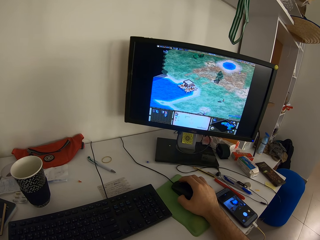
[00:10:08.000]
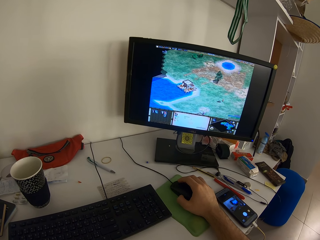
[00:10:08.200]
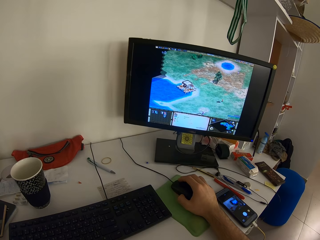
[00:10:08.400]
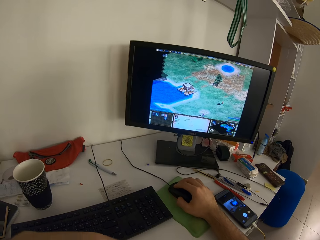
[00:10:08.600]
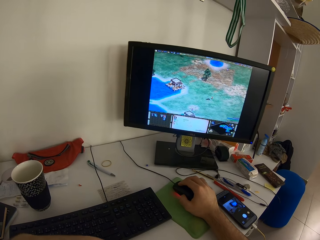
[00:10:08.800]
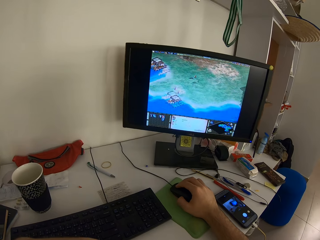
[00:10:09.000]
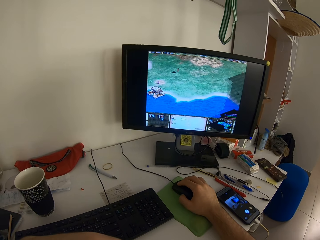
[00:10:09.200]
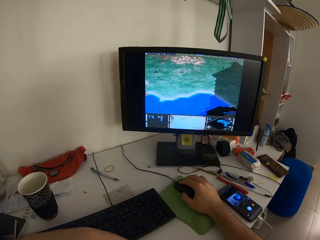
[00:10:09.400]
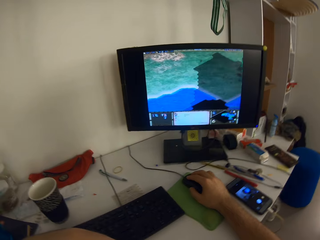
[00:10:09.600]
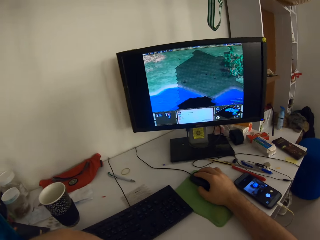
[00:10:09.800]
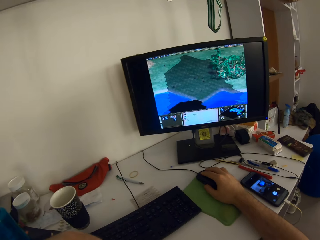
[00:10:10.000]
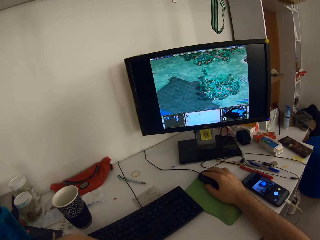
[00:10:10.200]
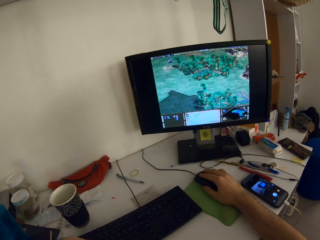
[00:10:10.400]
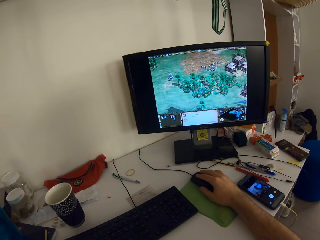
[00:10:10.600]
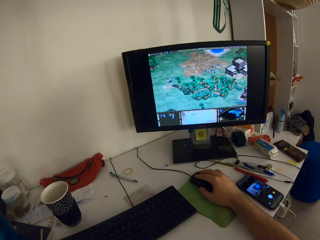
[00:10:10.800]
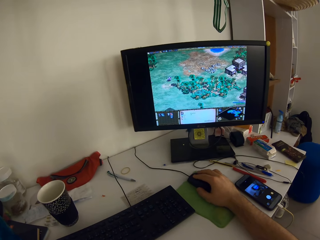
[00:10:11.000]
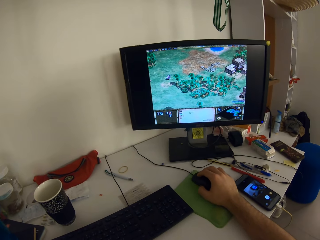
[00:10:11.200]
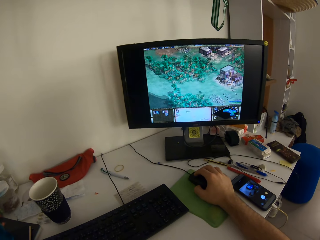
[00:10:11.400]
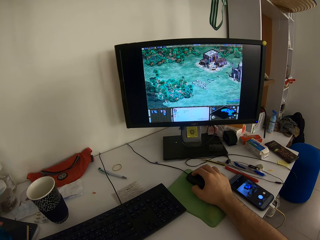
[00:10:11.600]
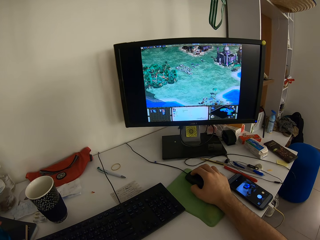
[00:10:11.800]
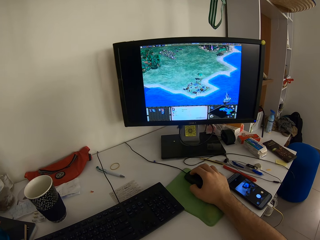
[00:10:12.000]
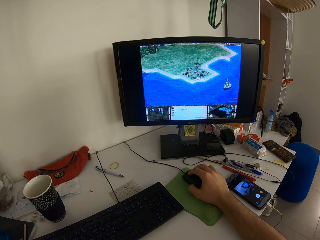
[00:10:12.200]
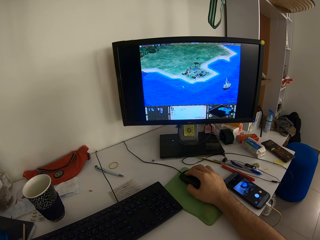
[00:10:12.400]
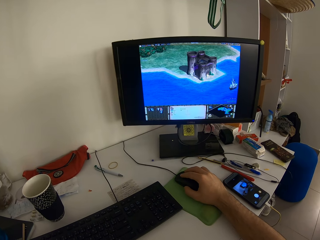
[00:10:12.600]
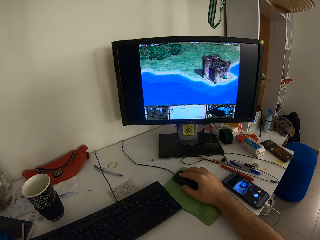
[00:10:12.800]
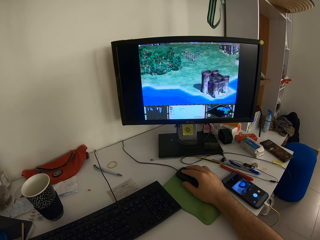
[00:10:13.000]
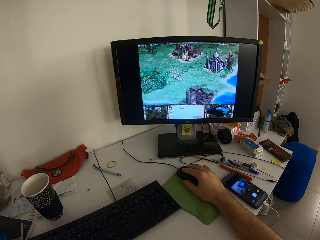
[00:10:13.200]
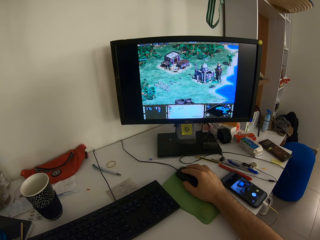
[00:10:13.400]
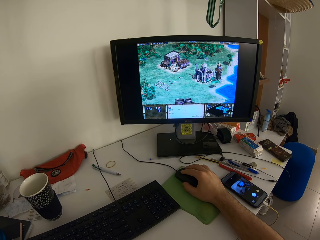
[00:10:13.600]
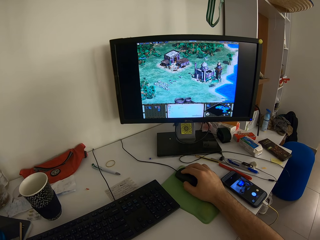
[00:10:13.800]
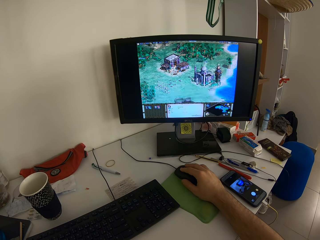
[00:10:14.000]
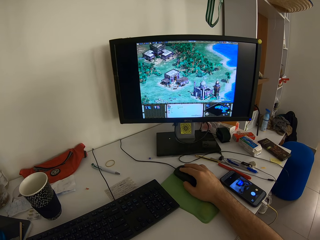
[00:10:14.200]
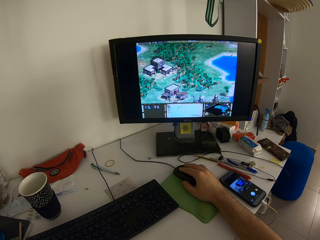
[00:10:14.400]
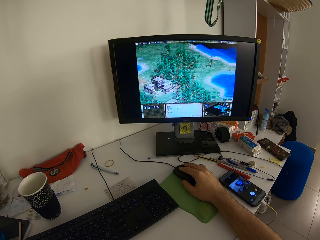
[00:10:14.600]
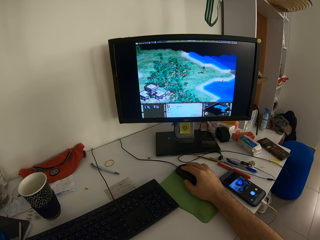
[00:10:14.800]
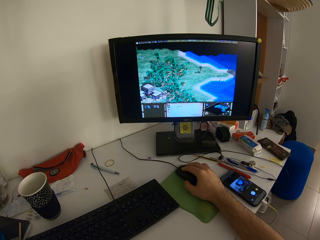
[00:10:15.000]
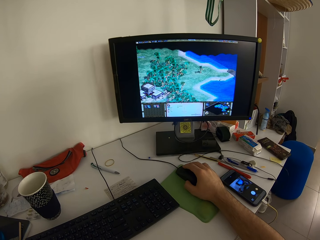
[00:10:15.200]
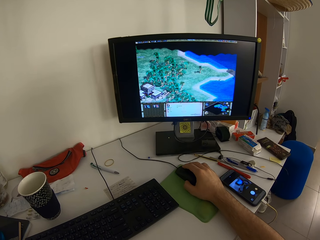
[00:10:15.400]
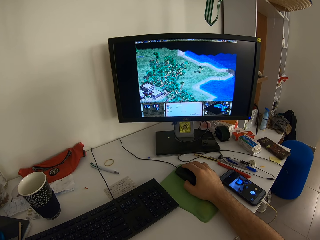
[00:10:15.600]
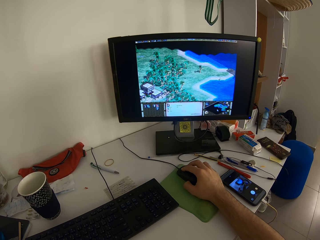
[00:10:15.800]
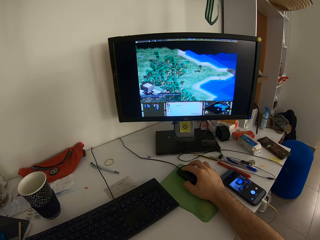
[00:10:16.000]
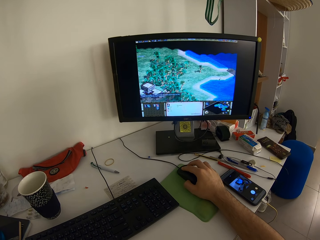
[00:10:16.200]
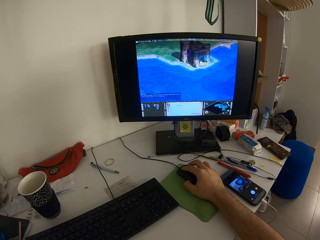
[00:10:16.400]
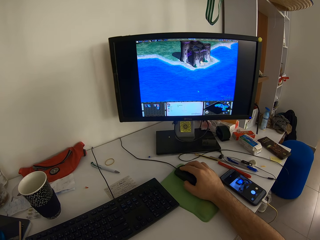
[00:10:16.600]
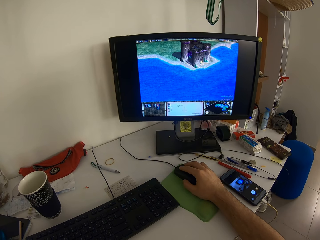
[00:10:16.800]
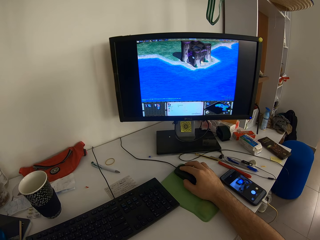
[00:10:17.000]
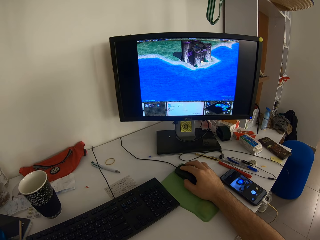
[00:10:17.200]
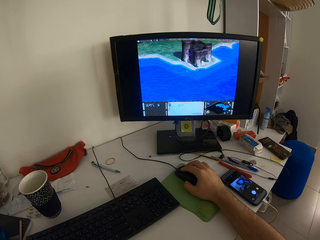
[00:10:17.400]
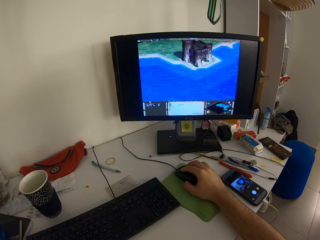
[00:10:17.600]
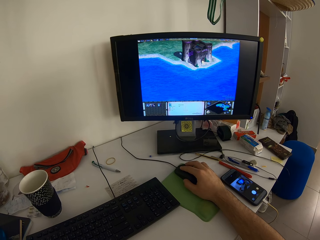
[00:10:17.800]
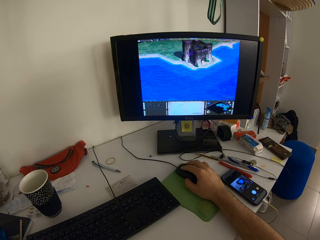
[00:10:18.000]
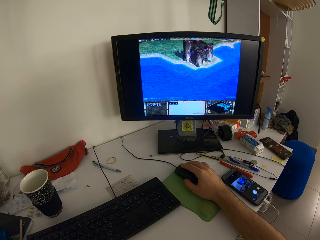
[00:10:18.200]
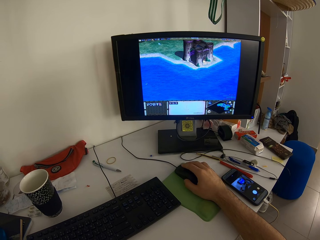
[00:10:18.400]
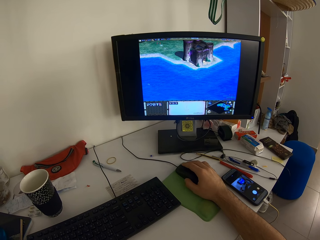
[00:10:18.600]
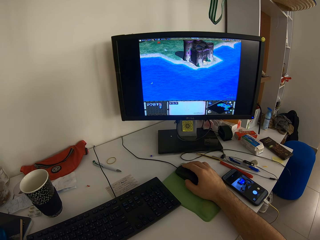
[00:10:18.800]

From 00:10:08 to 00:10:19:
The camera wearer moves the left hand.

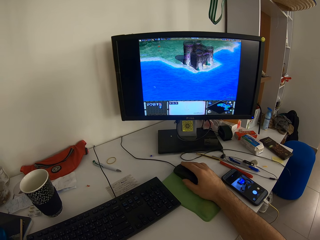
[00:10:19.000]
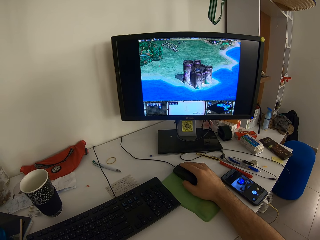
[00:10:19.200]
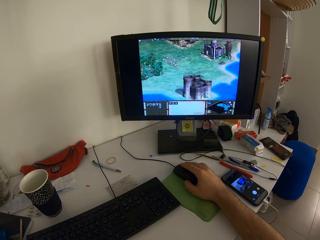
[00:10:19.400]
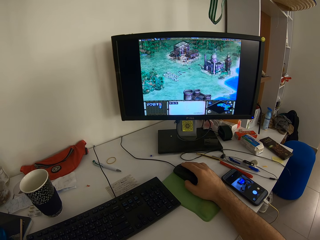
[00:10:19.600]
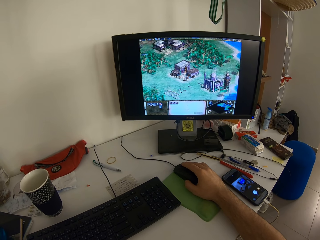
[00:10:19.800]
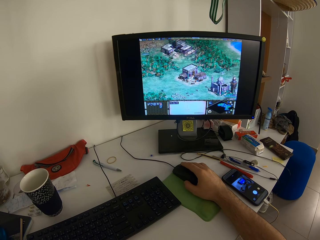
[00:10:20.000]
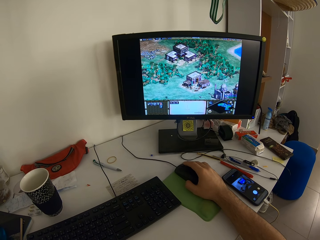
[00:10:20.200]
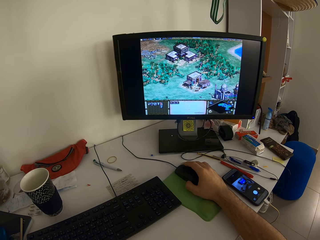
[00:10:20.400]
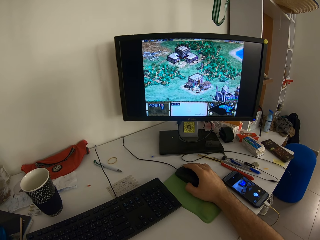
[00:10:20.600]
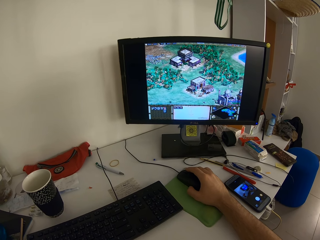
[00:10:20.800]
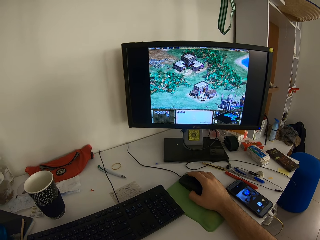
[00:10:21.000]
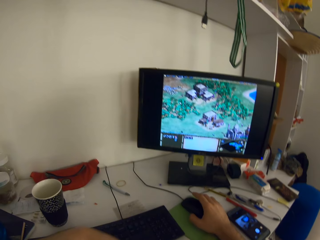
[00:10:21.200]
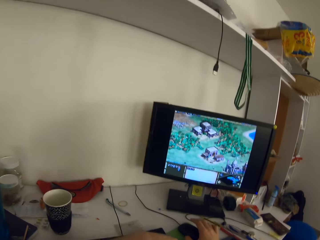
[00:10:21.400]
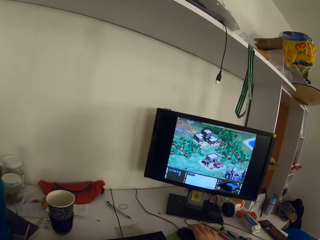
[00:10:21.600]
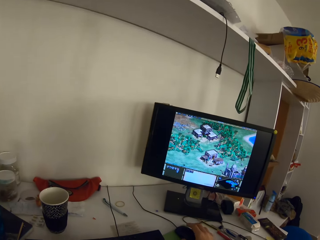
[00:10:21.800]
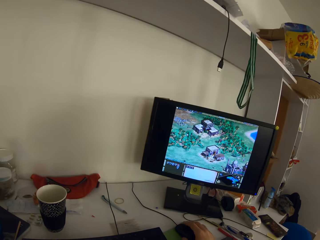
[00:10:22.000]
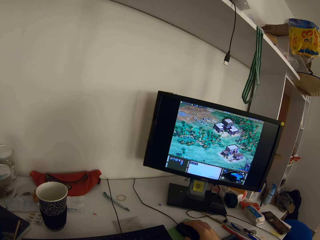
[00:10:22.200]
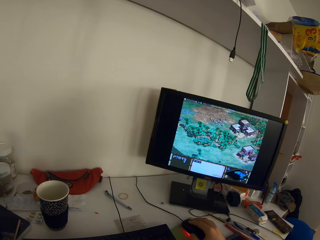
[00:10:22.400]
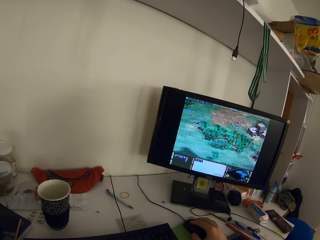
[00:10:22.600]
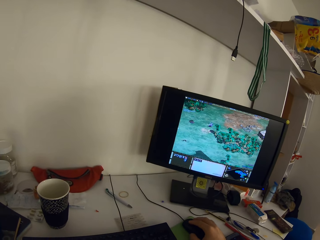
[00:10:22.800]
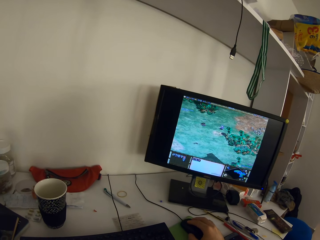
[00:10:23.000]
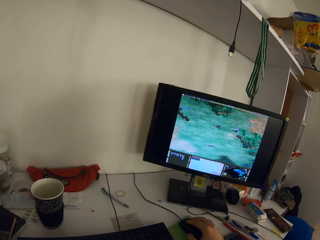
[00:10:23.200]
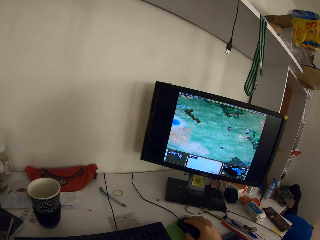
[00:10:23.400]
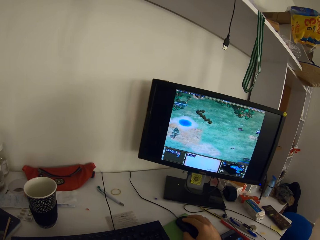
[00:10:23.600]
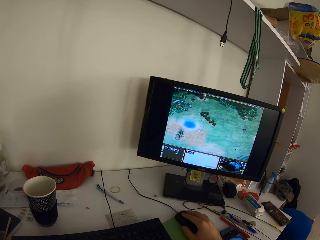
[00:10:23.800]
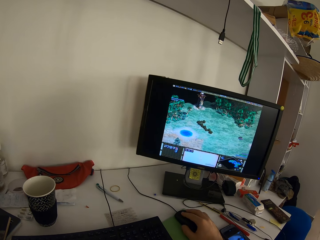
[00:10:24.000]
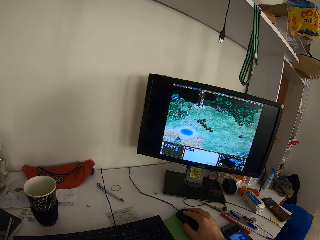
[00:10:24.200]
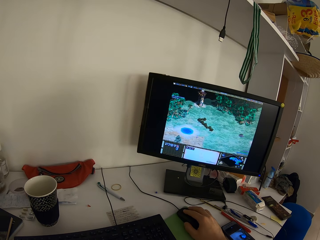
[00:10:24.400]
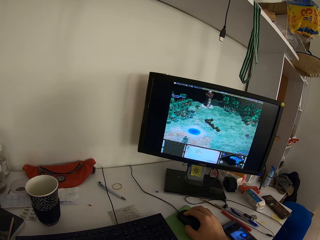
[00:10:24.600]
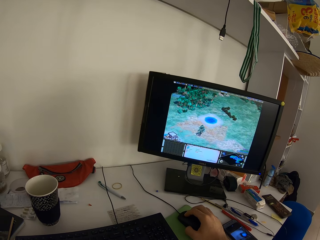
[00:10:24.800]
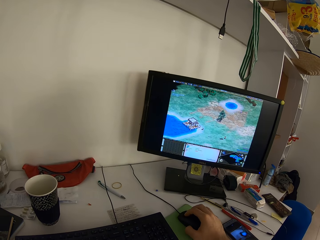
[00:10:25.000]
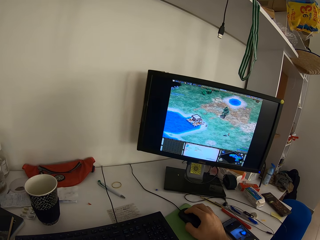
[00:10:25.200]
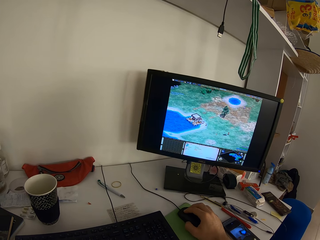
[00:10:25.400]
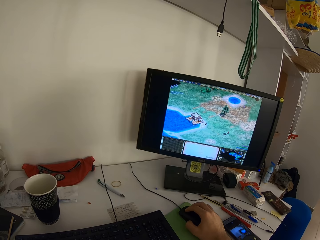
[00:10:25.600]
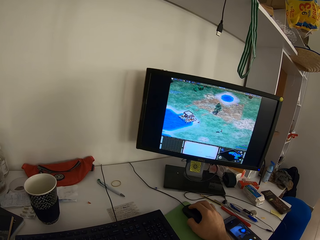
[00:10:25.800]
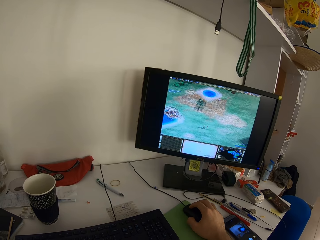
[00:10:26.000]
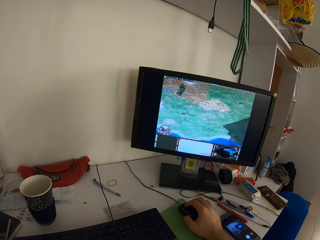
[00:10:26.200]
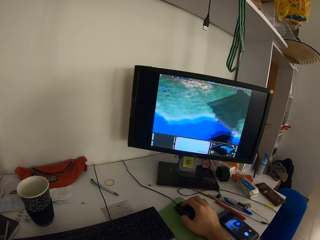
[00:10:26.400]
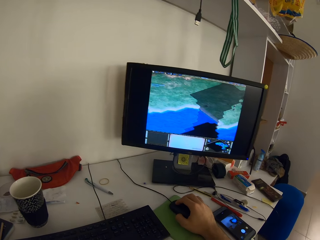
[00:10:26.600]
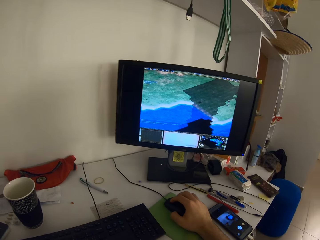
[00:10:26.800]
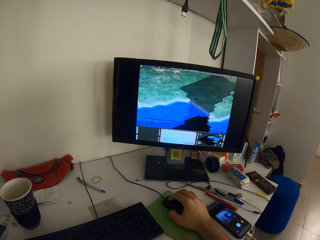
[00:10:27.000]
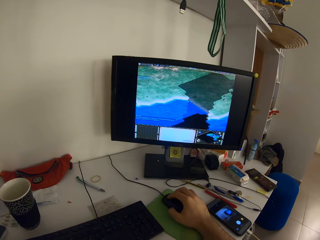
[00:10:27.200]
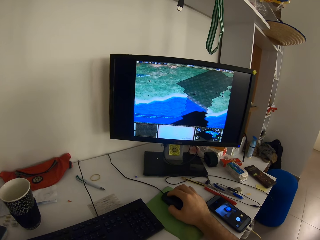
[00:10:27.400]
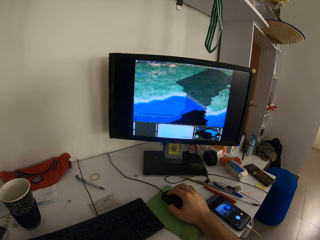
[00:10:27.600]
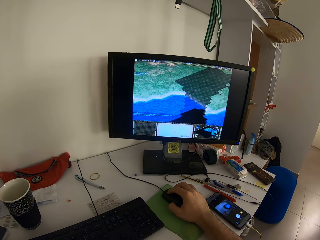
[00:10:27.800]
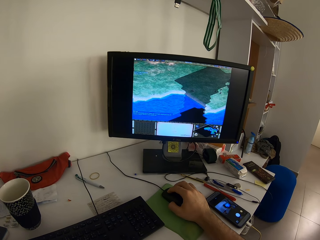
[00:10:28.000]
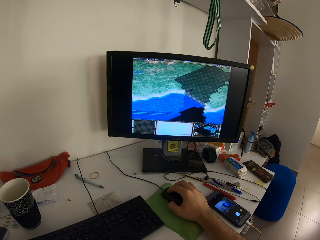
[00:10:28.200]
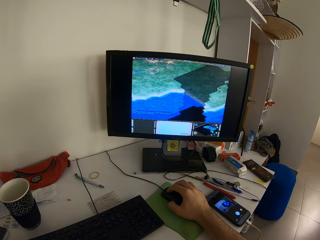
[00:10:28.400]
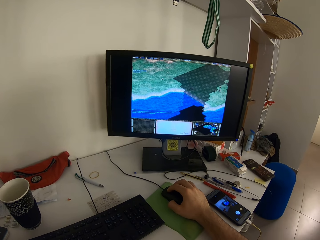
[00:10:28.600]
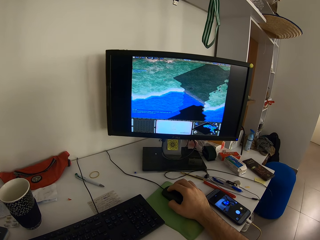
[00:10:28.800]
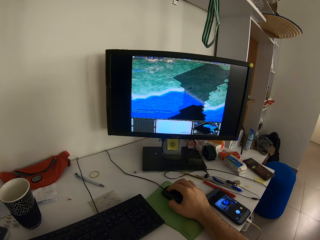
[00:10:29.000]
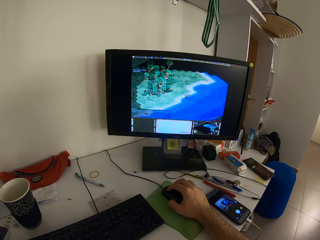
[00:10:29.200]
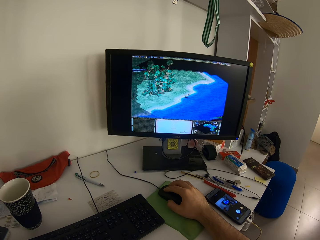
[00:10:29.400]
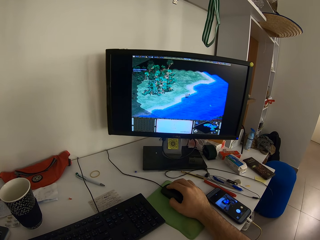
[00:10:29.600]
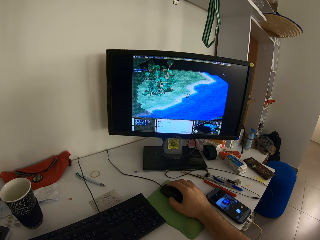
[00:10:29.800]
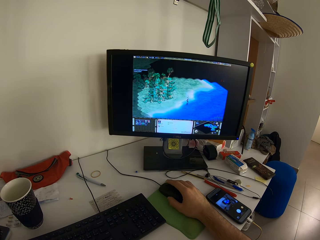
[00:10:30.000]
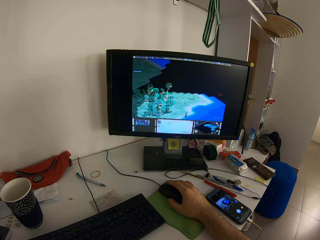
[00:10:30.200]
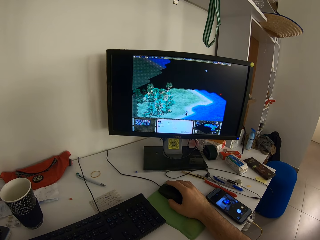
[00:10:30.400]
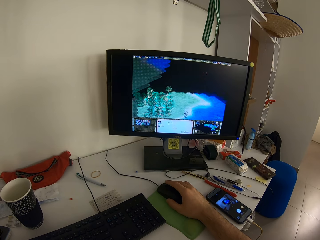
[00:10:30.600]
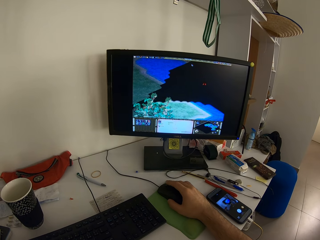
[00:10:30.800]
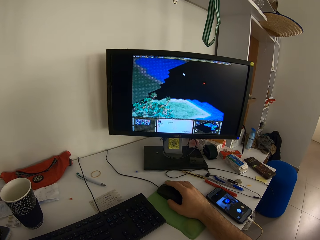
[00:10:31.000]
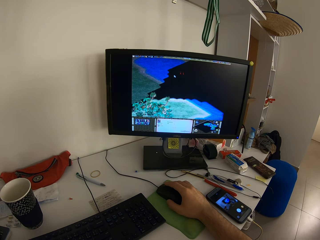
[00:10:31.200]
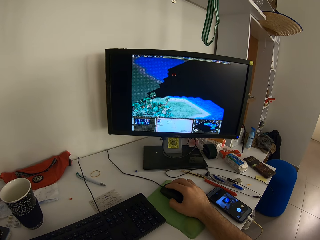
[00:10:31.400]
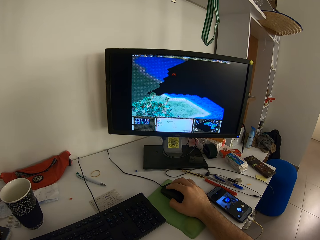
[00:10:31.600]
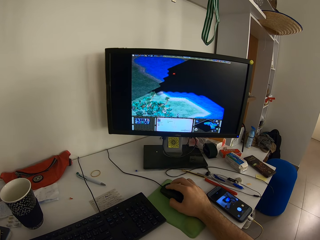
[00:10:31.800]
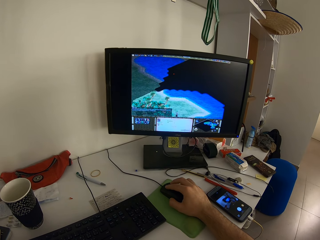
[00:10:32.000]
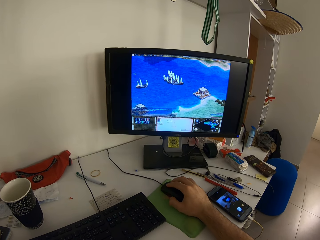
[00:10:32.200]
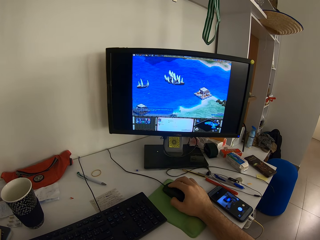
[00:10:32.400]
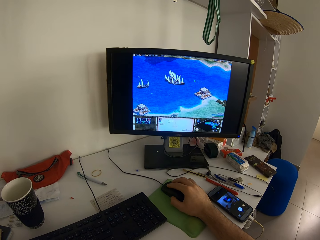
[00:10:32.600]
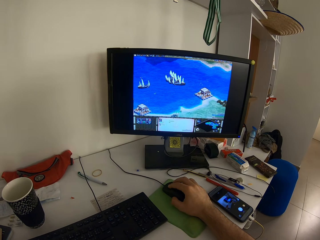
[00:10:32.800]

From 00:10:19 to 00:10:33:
The camera wearer moves the left hand.
